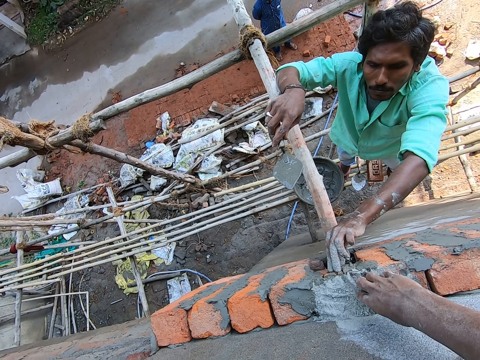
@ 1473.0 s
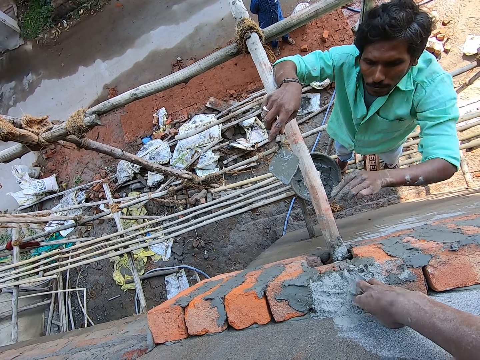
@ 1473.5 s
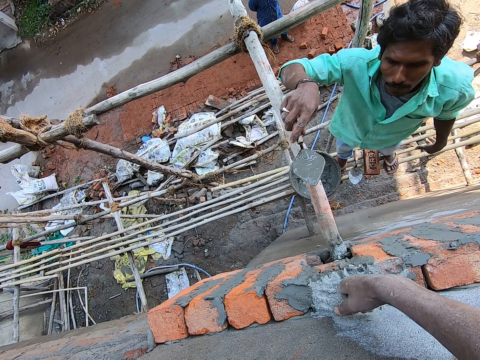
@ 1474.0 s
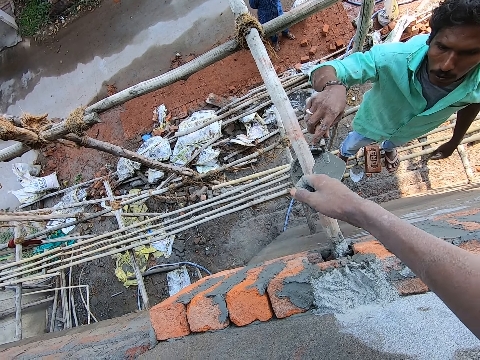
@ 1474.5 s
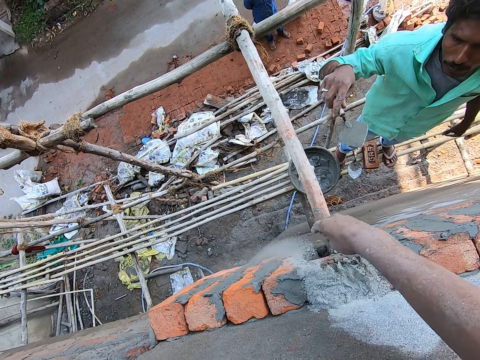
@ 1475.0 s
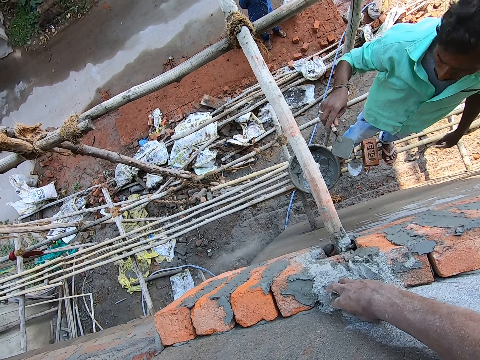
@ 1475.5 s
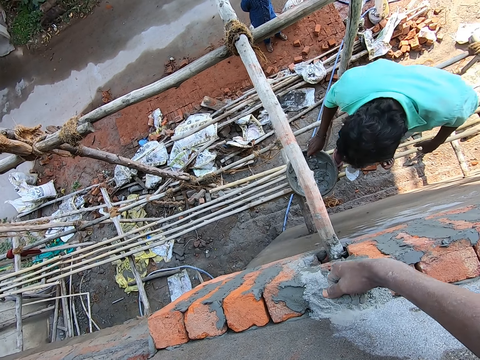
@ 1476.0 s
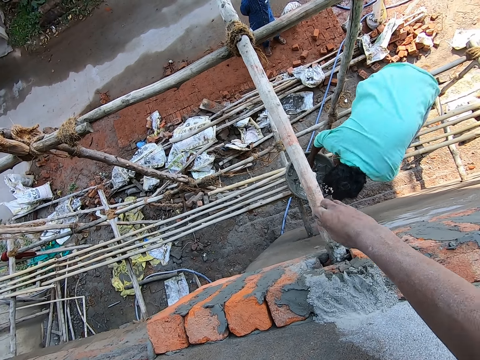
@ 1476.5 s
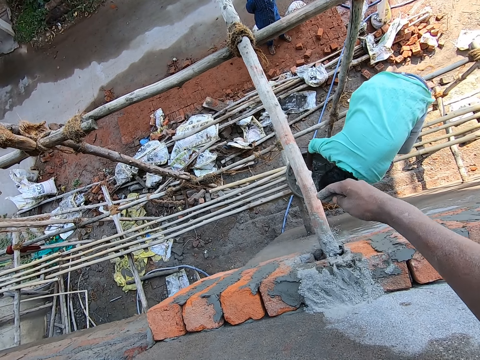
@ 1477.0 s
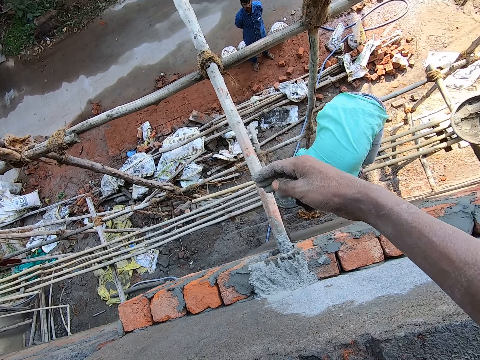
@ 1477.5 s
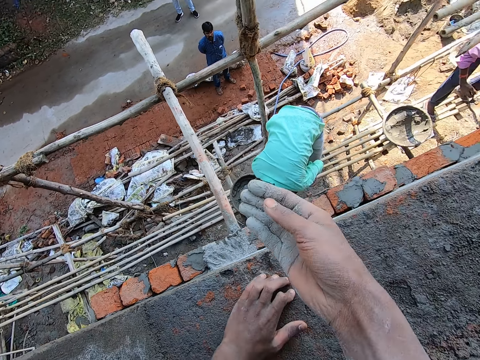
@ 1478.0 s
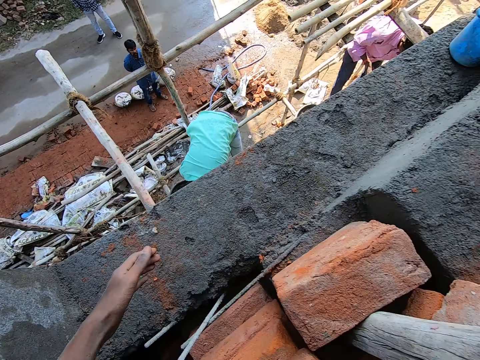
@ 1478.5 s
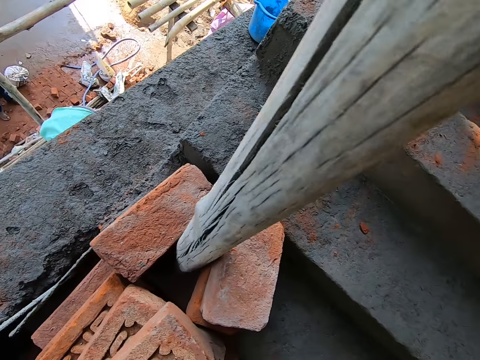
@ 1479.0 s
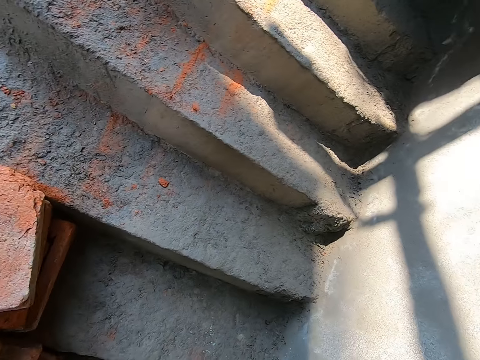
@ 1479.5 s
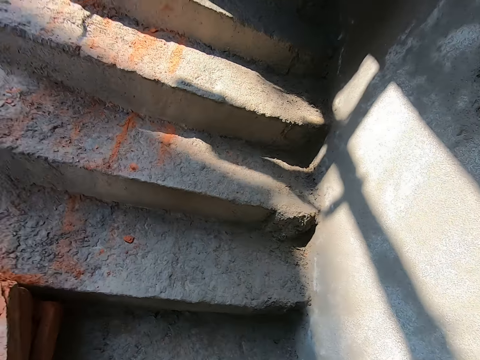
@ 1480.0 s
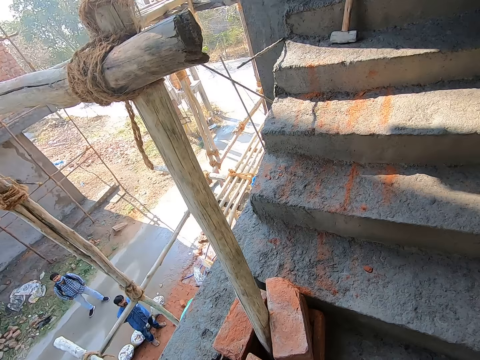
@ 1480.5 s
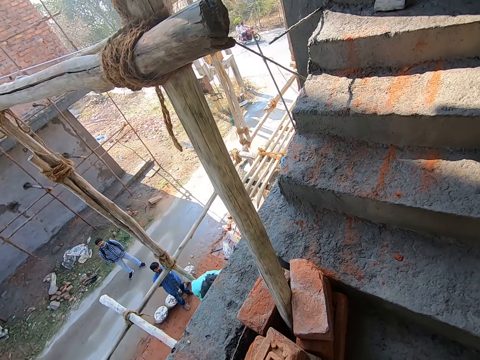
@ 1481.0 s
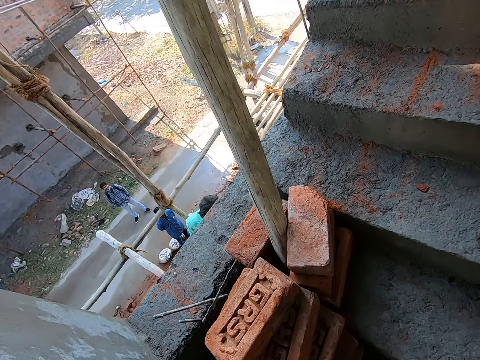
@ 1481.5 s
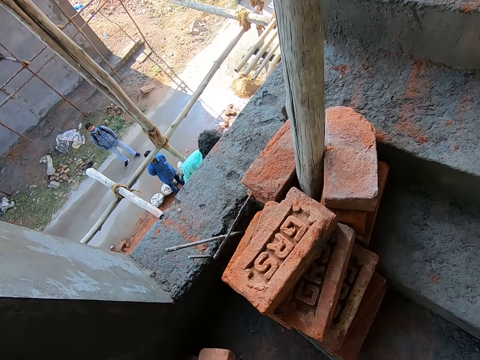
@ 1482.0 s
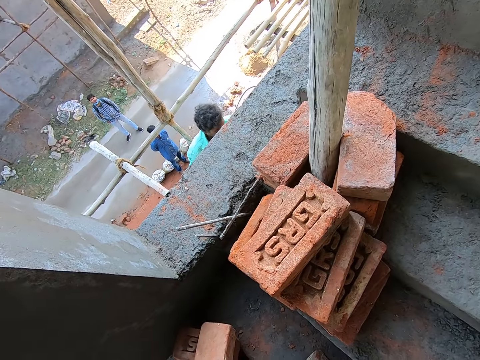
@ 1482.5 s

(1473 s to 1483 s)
The camera wearer converses with a man. The man picks up mixed cement. The camera wearer pours cement on the bricks. They look around the construction site.

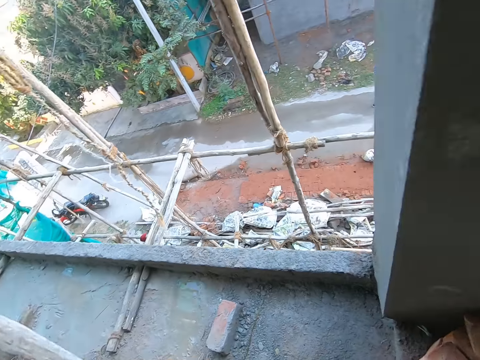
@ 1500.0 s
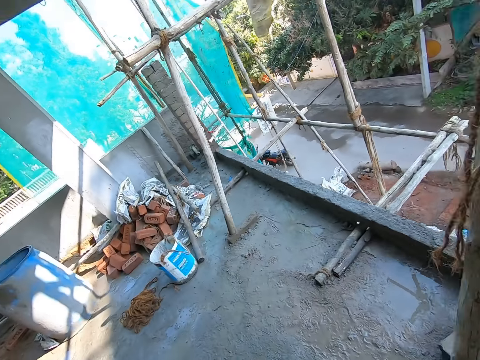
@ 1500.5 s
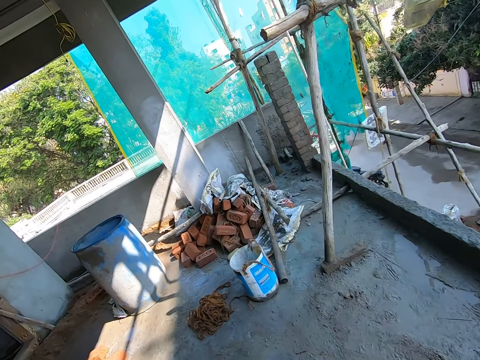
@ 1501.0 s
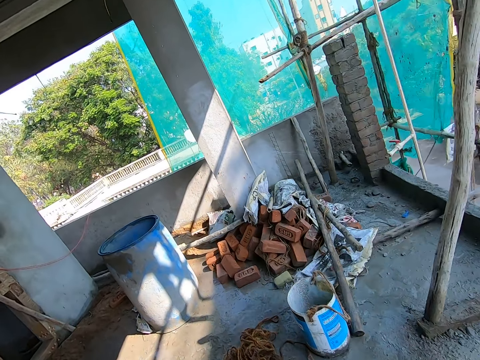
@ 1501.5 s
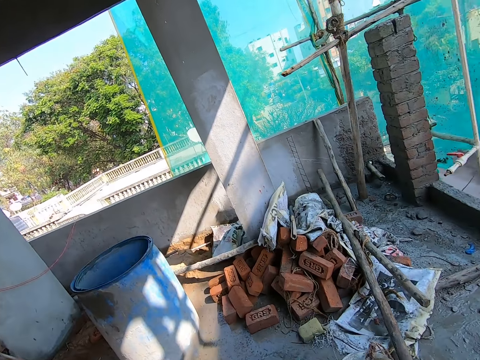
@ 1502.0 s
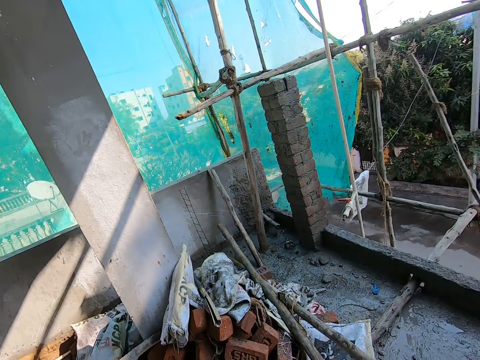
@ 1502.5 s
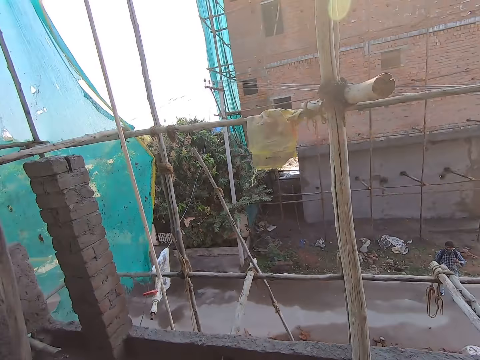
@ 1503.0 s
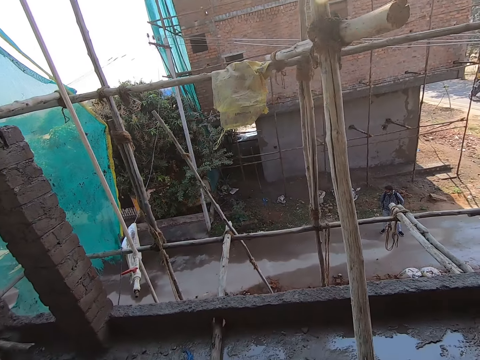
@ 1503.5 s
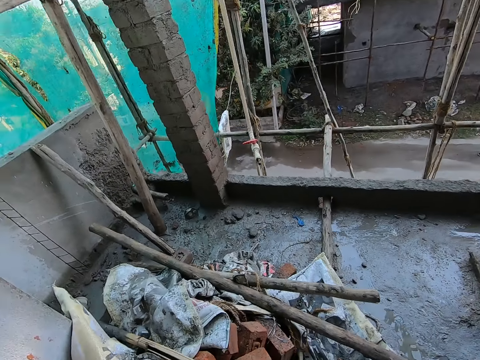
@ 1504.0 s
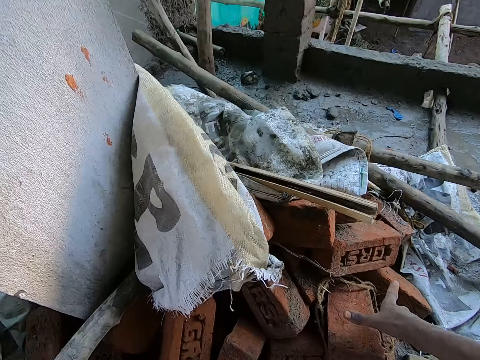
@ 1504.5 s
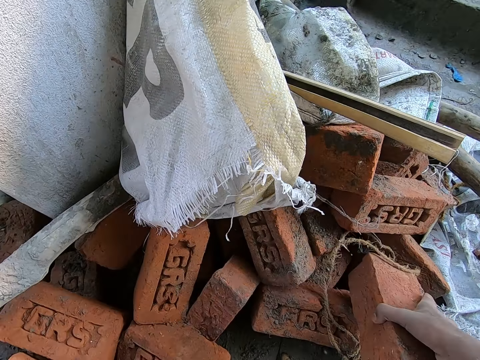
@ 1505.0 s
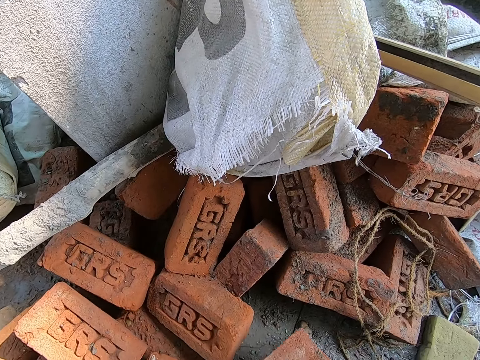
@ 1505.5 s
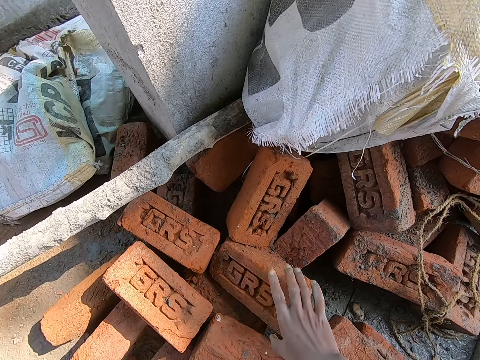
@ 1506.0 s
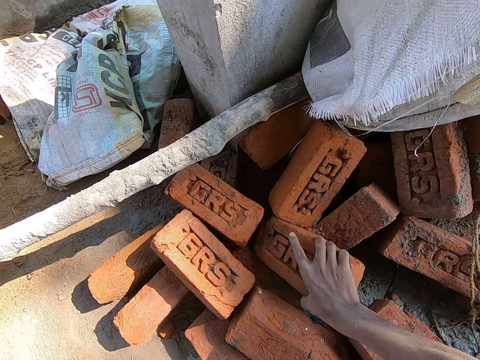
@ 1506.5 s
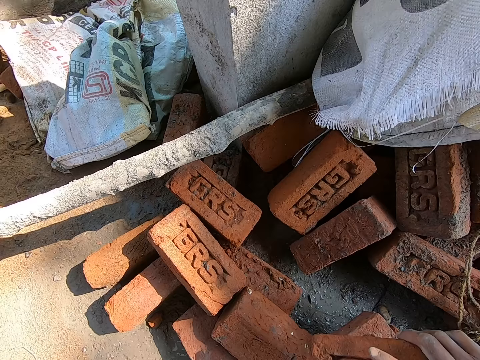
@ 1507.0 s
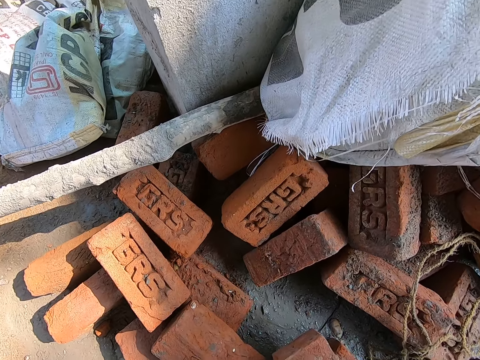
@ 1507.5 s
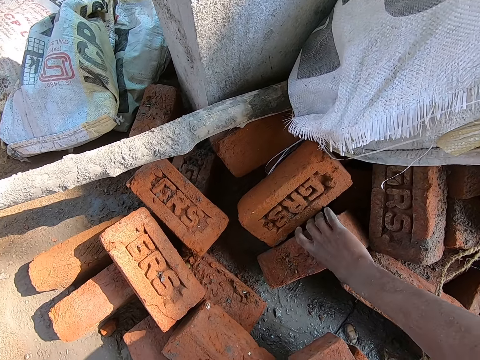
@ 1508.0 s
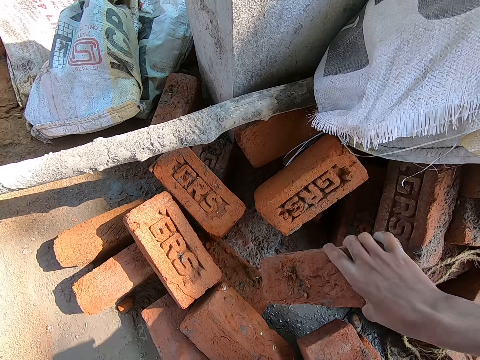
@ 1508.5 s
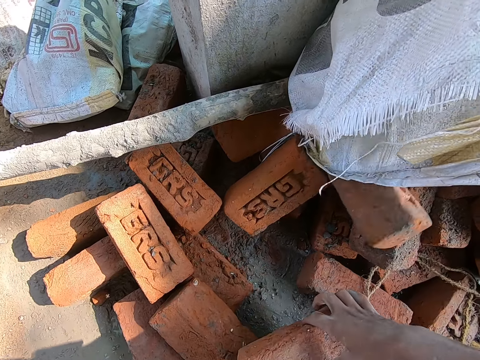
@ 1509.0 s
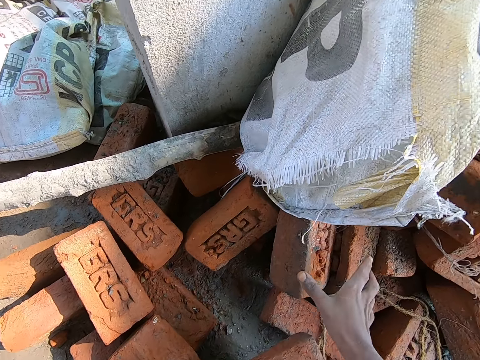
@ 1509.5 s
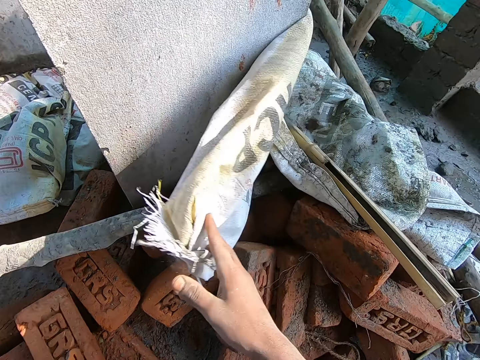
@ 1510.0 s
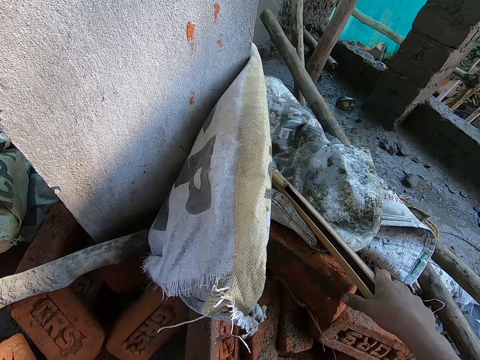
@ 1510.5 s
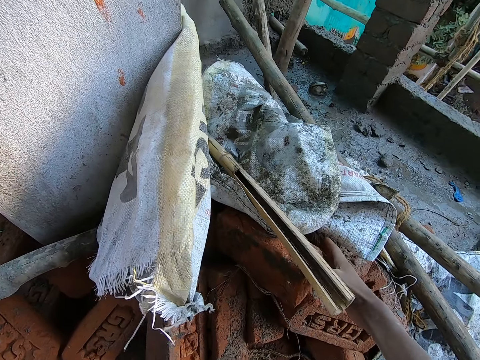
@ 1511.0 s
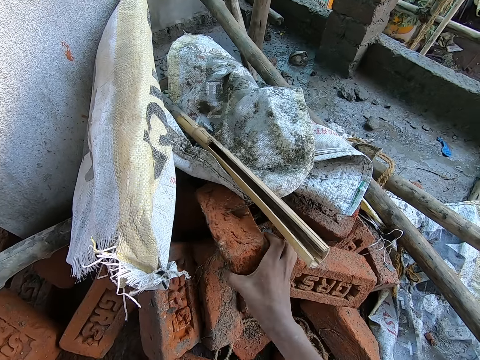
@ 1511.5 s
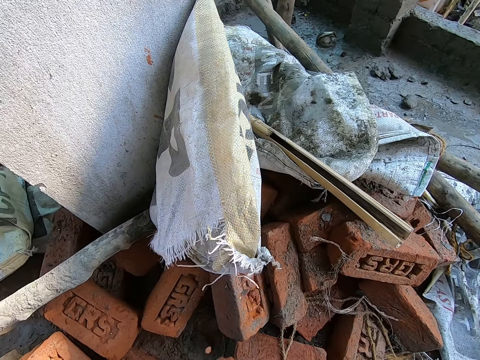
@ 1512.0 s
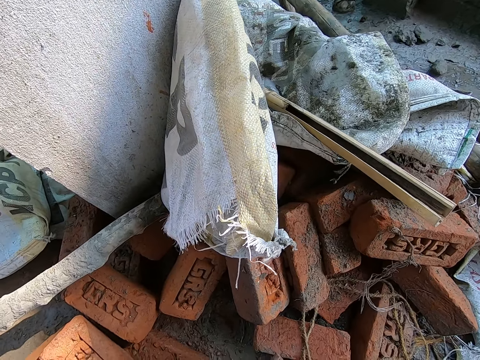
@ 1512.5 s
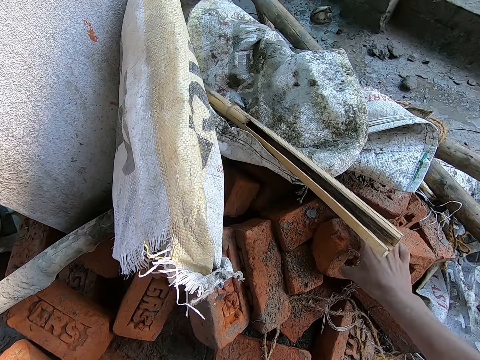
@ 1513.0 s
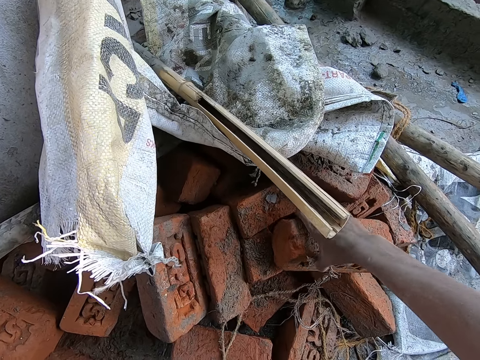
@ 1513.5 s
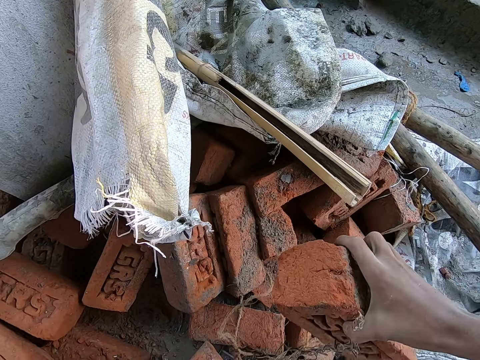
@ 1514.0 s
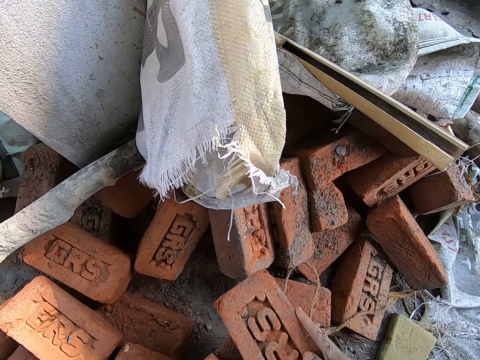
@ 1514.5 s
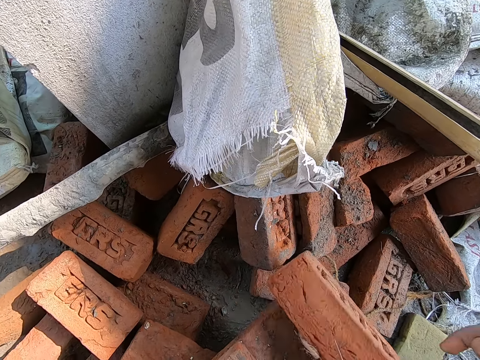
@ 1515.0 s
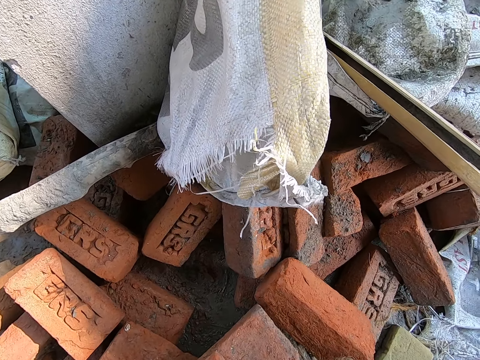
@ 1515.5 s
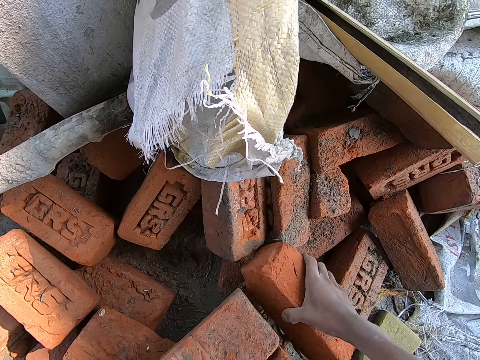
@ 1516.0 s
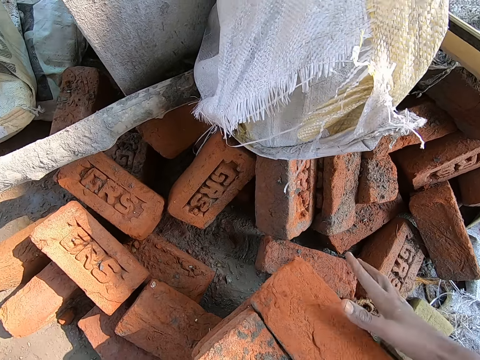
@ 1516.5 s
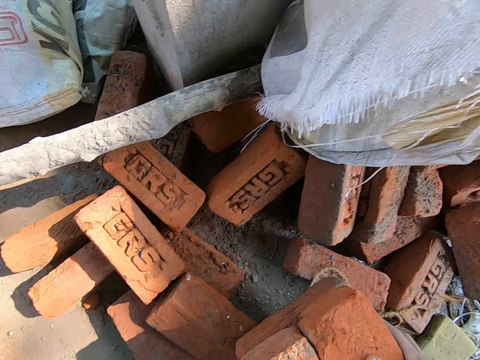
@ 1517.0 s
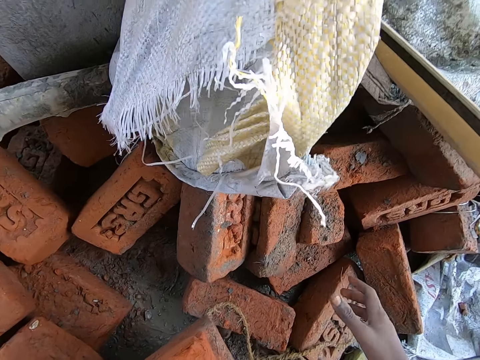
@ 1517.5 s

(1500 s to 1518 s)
The camera wearer walks around the construction site. He looks across the road. He picks a brick on a pile of bricks with his right hand. He stacks the brick on a brick with his right hand. He picks a brick on a pile of bricks with his right hand. He stacks the brick on the brick with his right hand. He picks a brick on a pile of bricks with his right hand. He stacks the brick on the bricks with his right hand. He picks a brick on a pile of bricks with his right hand. The man converses with the camera wearer. The camera wearer picks a brick on a pile of bricks with his right hand. He picks a brick on a pile of bricks with his right hand again. He stacks the brick on the bricks with his right hand. He picks the brick on a pile of bricks with his right hand. He stacks the brick on the bricks with his right hand.
